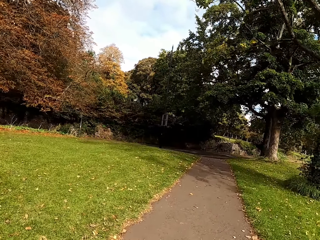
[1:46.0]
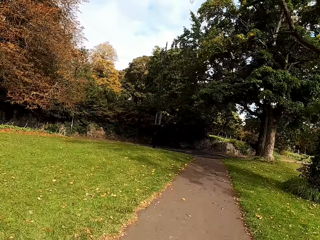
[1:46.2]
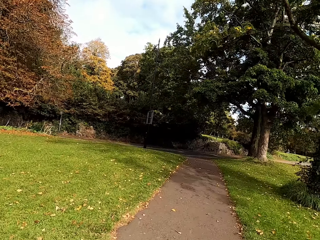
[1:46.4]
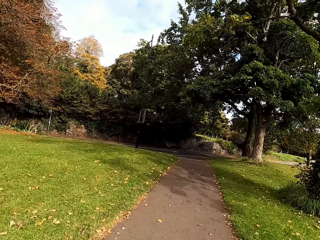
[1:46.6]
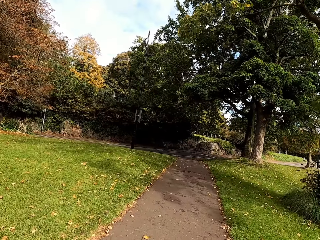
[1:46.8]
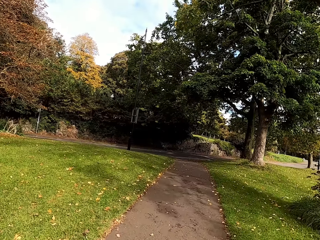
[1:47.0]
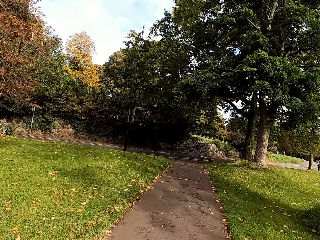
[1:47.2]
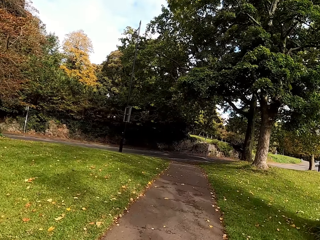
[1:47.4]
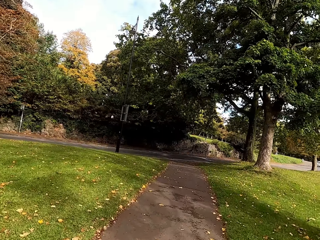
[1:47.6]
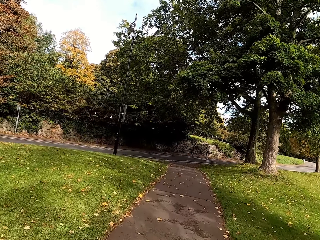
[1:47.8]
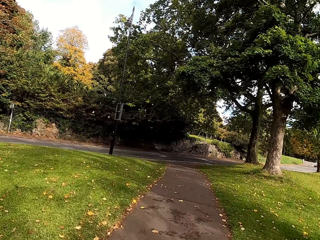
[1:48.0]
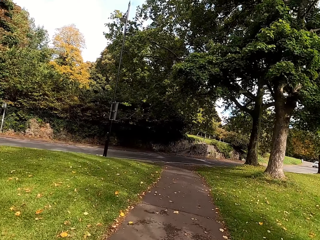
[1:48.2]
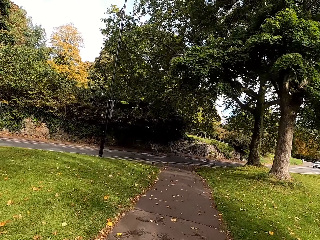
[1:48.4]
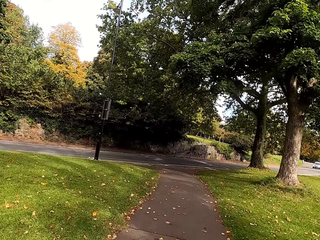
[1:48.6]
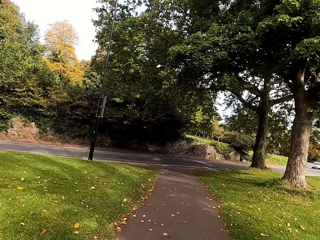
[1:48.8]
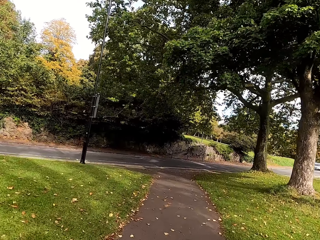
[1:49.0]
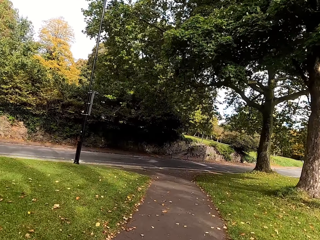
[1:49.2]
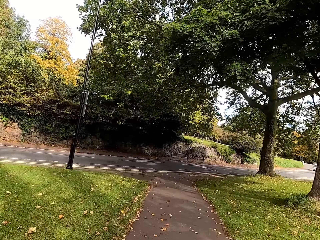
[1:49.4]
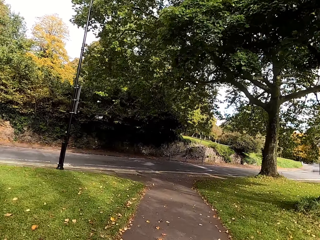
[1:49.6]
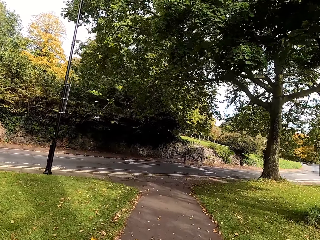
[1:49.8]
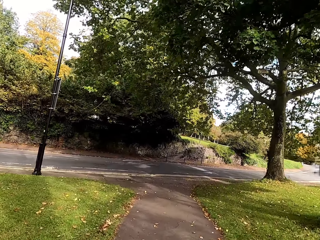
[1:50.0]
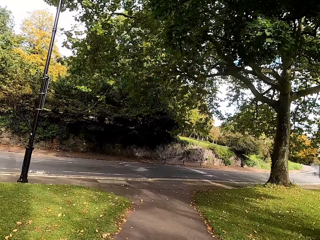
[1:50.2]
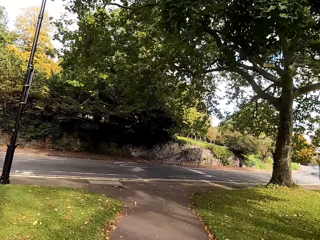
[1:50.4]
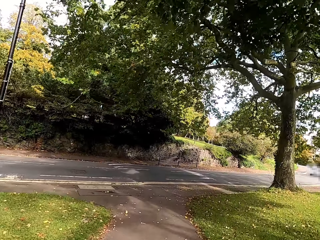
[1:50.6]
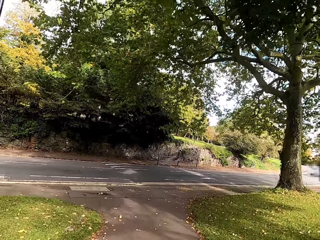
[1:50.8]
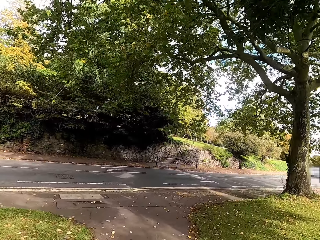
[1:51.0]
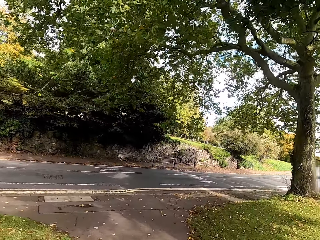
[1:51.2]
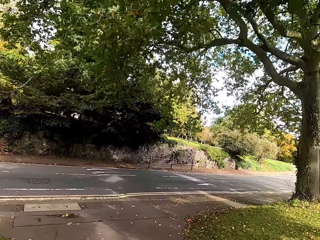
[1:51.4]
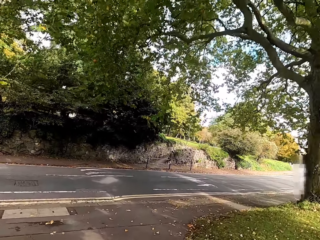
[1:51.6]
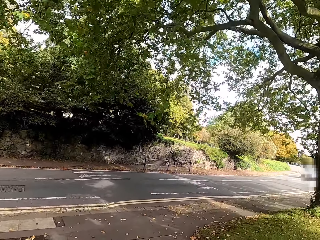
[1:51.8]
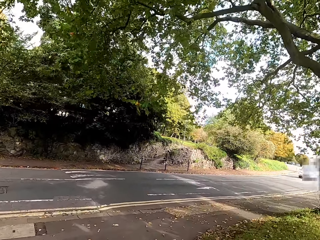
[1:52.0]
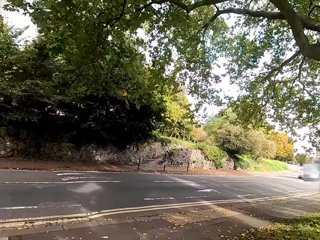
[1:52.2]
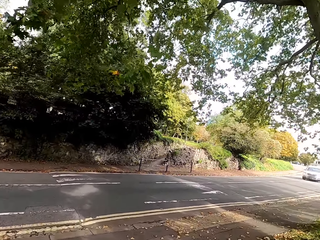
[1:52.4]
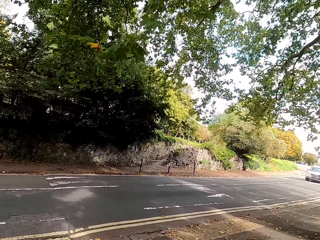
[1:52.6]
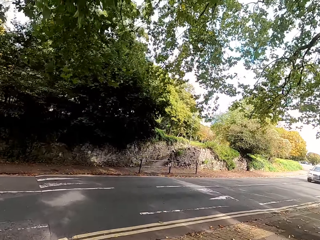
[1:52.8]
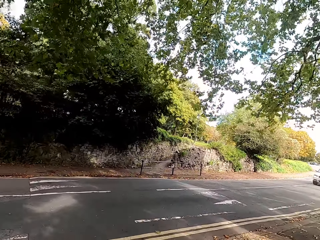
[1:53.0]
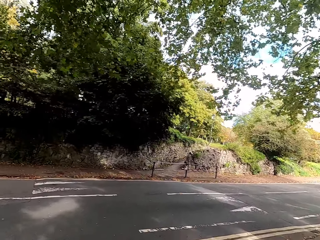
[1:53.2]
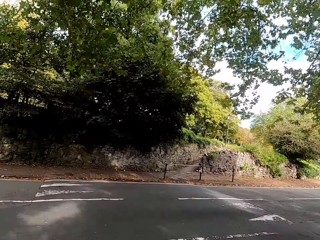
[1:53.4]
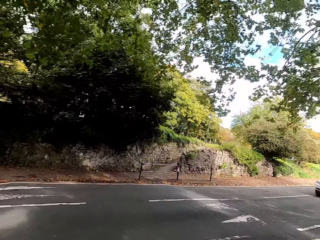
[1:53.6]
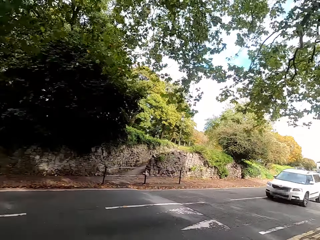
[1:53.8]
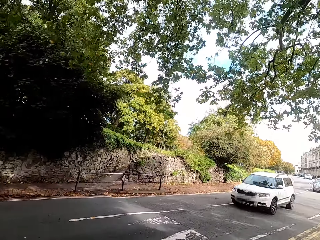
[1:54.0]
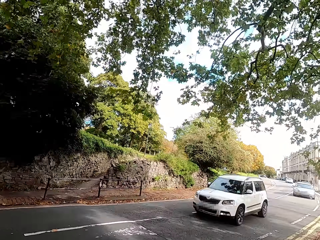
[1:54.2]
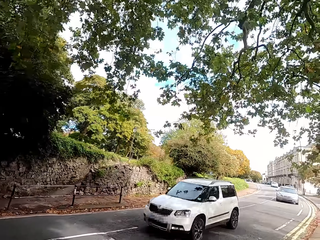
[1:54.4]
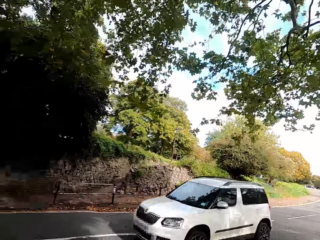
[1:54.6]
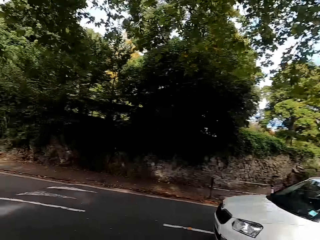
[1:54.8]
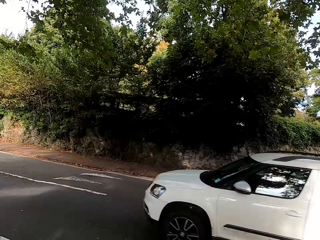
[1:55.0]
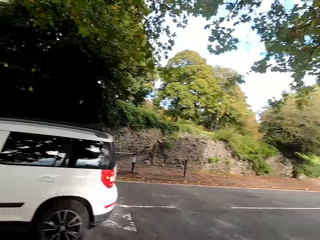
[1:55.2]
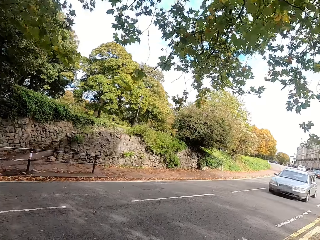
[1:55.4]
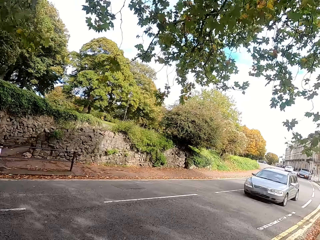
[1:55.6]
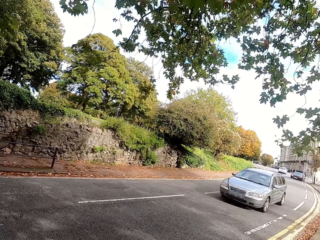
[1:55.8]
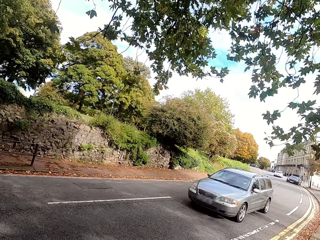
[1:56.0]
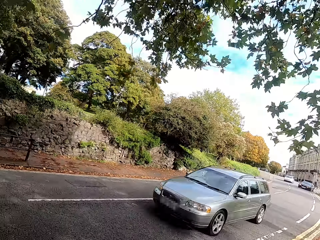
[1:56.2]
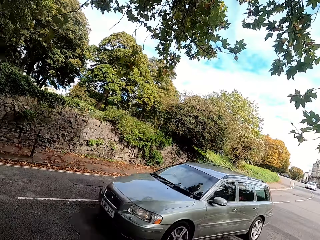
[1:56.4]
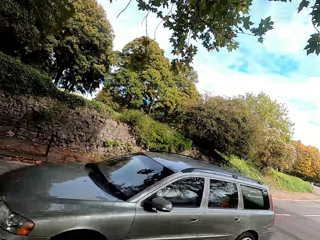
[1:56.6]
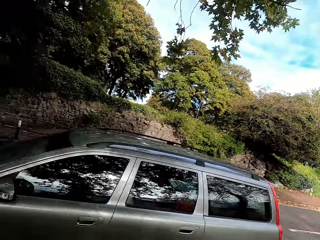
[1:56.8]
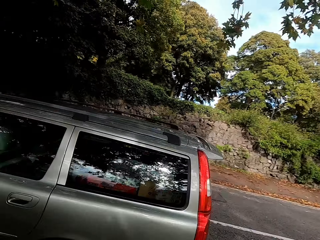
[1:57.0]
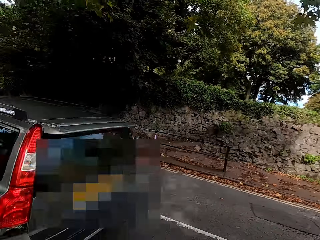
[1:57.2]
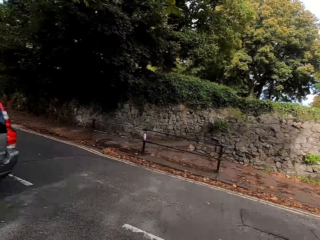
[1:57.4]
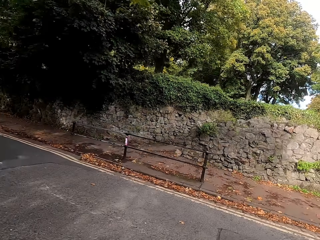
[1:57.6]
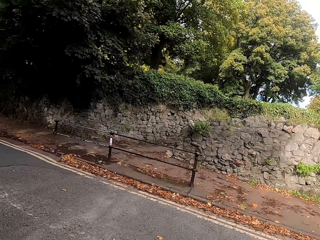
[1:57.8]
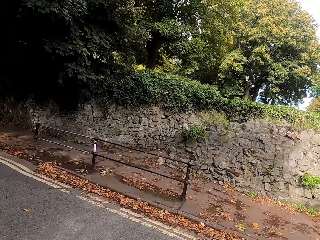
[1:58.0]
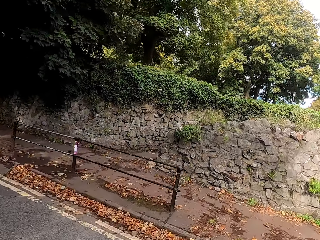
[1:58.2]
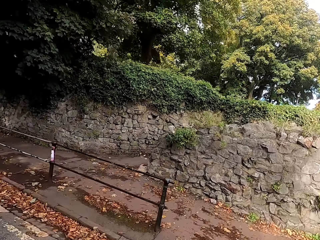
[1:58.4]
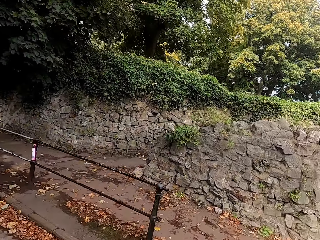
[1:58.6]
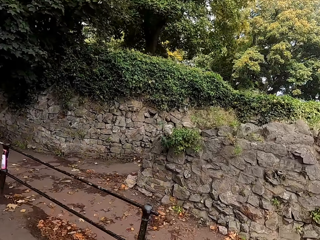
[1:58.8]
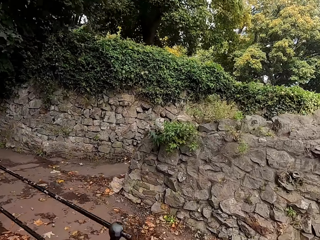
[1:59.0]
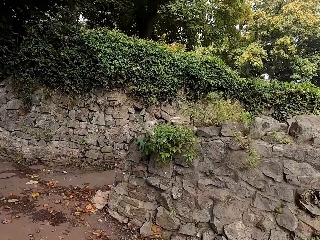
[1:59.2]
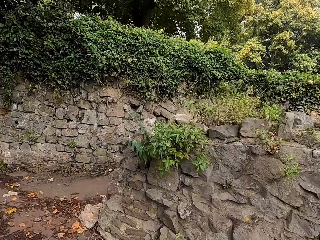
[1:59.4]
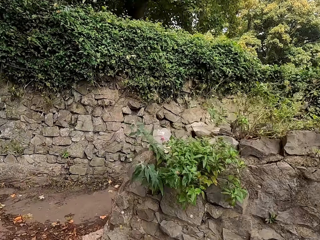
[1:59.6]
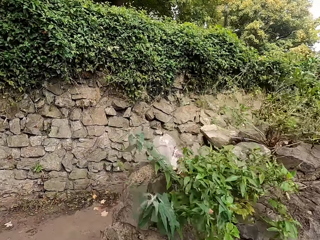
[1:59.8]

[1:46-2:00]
The camera wearer heads towards the road. They look at the car. They cross the road.

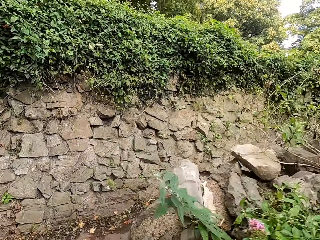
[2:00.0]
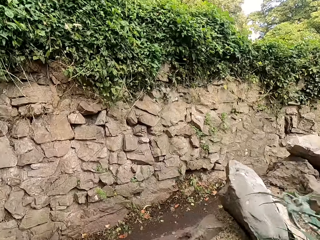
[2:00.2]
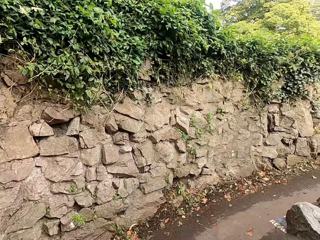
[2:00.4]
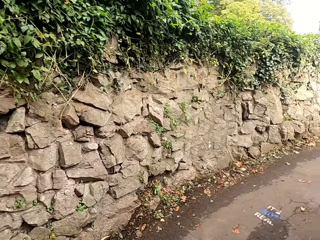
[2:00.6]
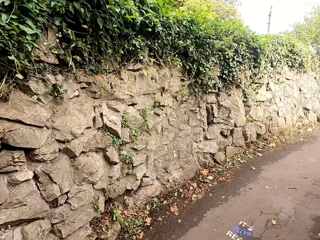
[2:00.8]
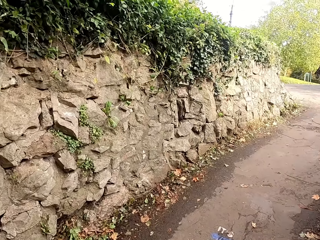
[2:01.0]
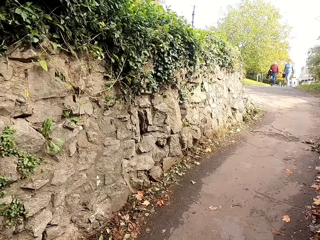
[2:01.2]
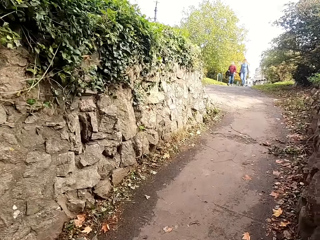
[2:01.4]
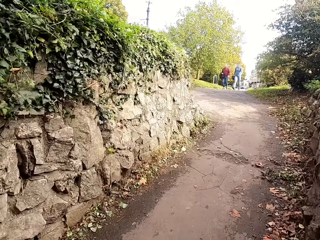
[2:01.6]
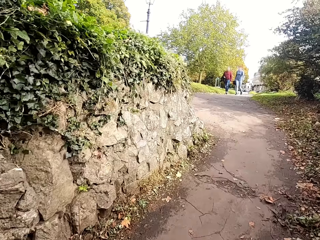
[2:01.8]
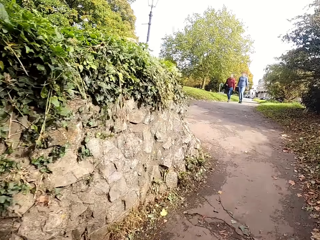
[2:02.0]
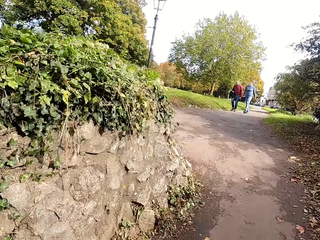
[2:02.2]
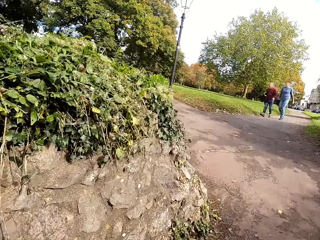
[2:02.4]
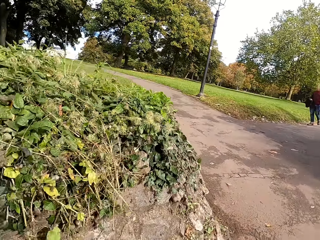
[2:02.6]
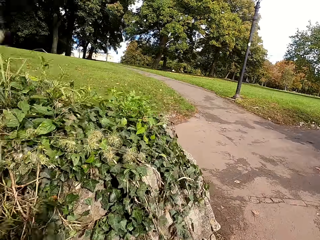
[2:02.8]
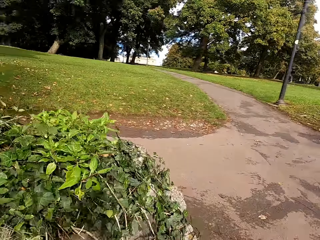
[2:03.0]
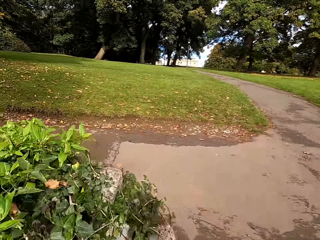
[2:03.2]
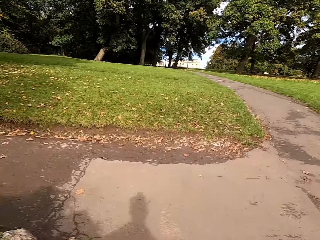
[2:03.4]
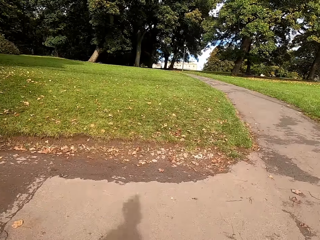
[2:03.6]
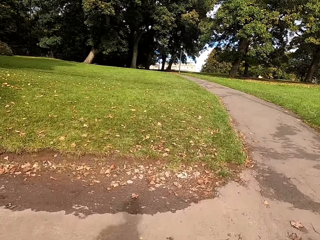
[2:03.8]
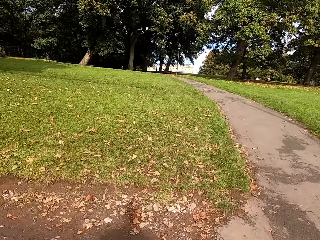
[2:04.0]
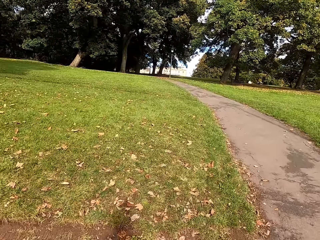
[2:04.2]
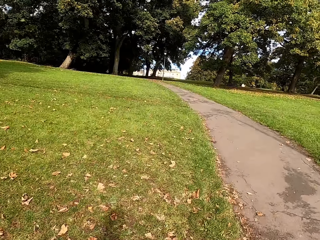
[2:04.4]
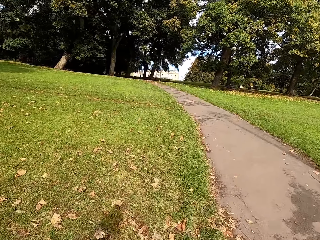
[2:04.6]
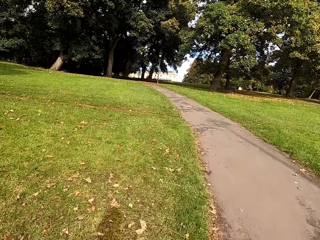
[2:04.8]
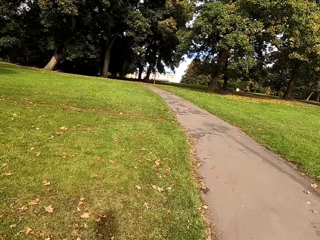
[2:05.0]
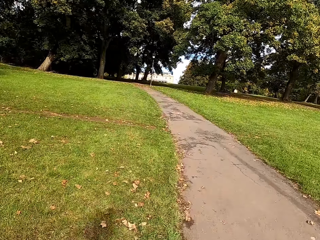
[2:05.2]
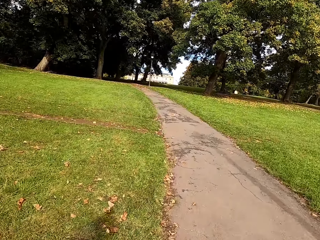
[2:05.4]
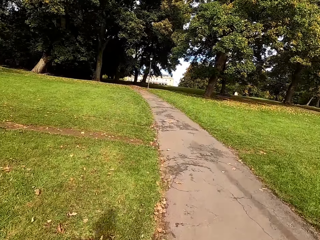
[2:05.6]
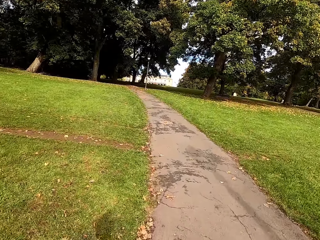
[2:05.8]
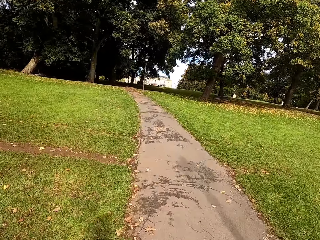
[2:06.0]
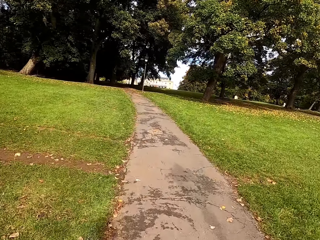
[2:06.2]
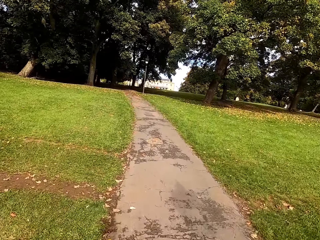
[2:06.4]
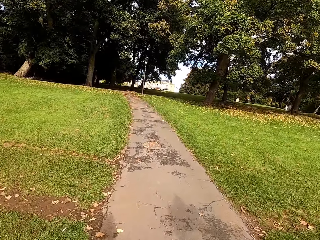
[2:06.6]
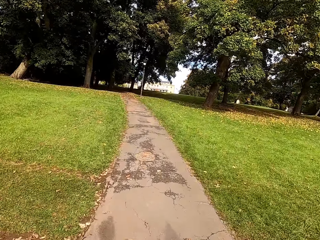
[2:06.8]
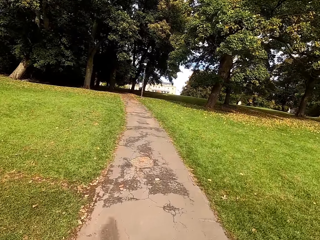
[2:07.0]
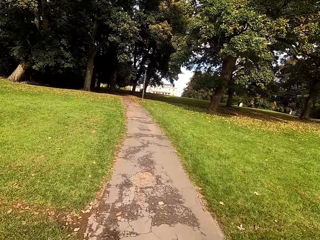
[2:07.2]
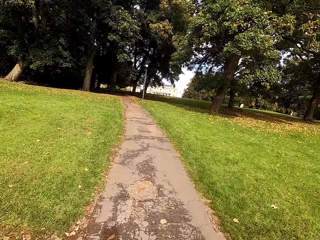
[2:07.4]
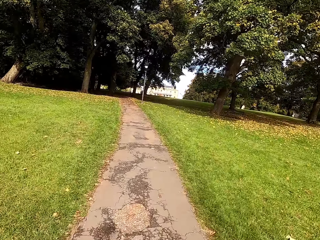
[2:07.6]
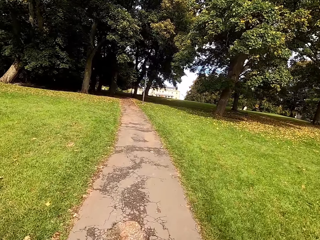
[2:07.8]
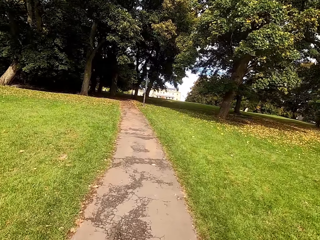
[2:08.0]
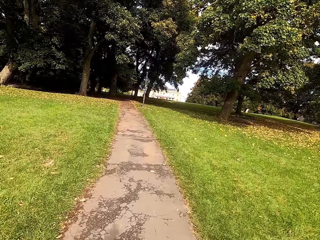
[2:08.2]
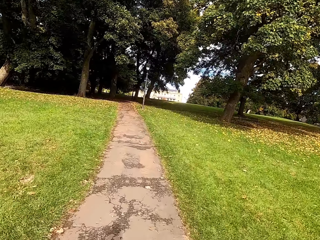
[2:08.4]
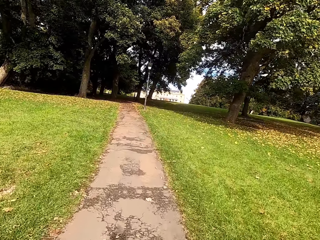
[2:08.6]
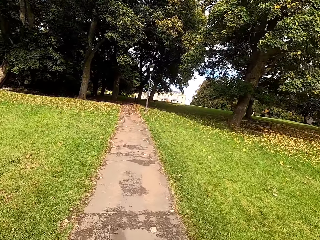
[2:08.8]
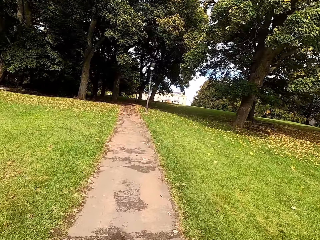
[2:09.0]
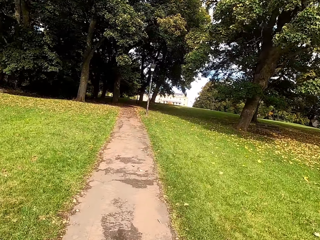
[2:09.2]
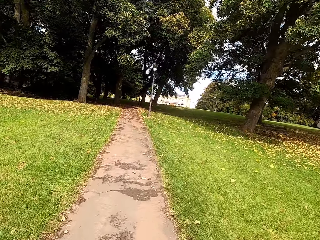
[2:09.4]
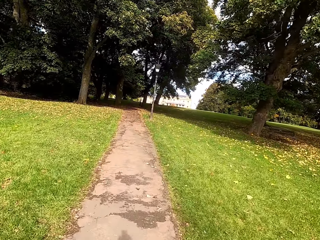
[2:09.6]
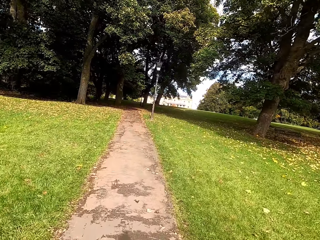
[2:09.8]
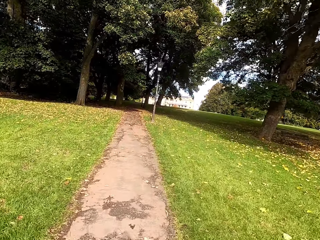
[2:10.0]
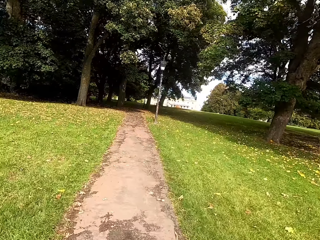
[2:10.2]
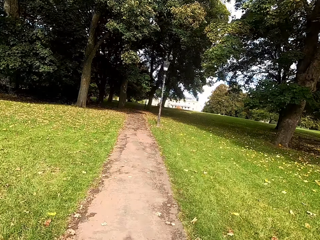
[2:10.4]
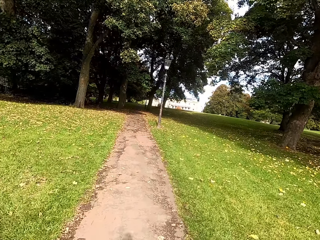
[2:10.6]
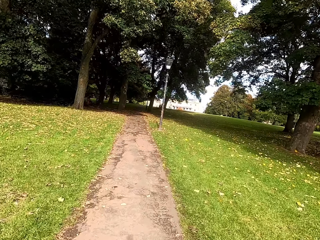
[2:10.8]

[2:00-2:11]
The camera wearer runs on a sidewalk. They run on the walkway.
